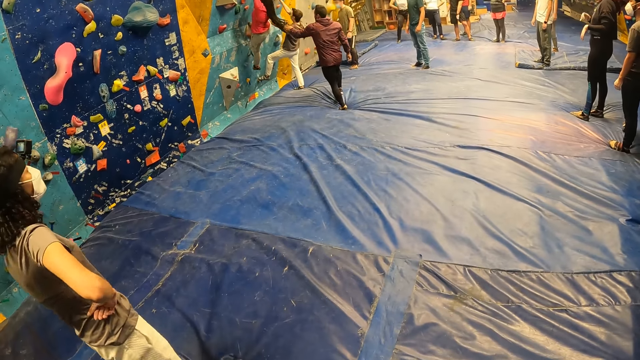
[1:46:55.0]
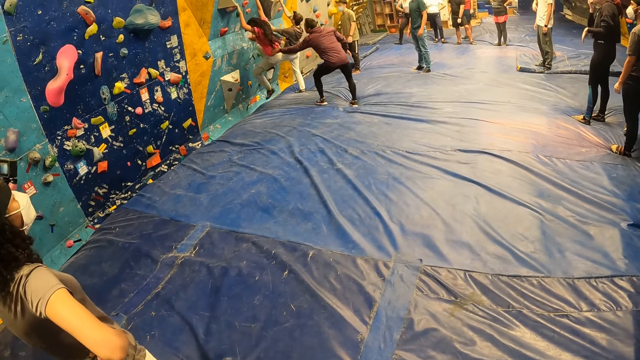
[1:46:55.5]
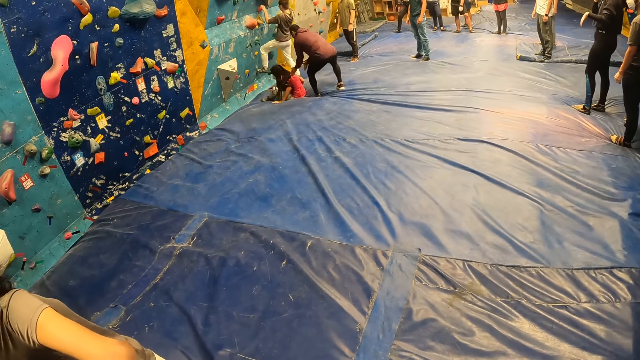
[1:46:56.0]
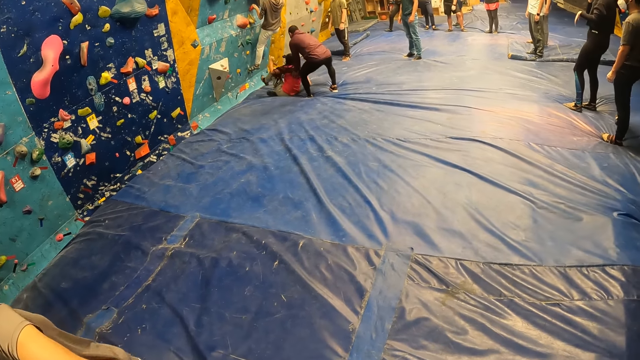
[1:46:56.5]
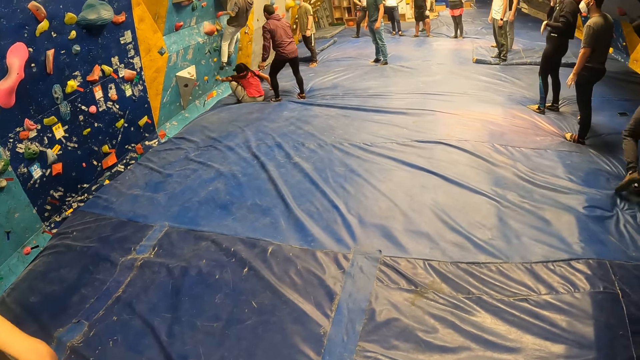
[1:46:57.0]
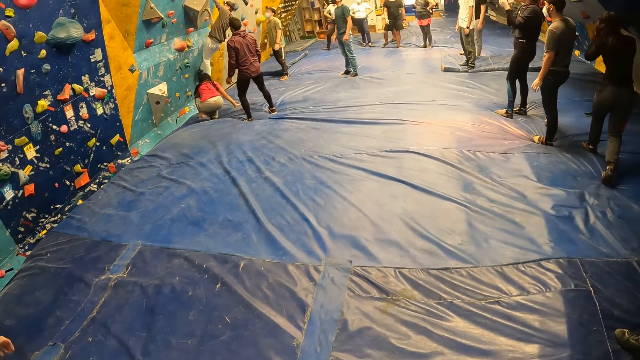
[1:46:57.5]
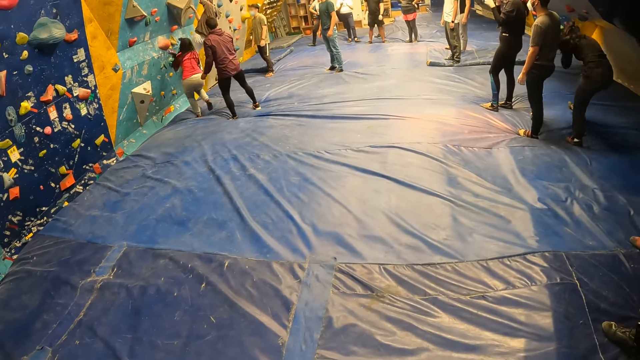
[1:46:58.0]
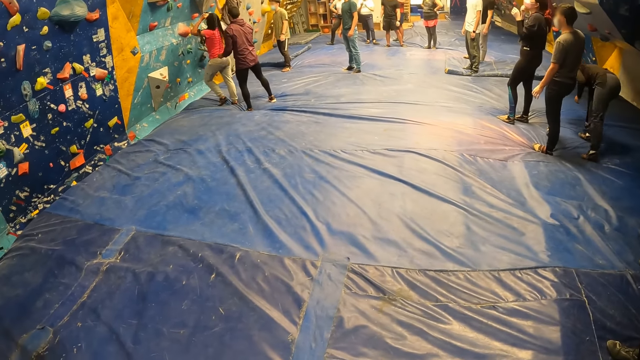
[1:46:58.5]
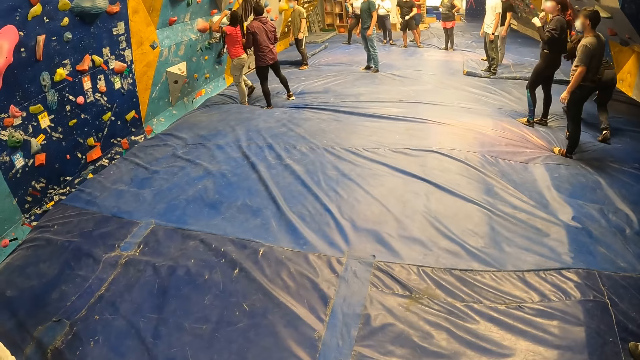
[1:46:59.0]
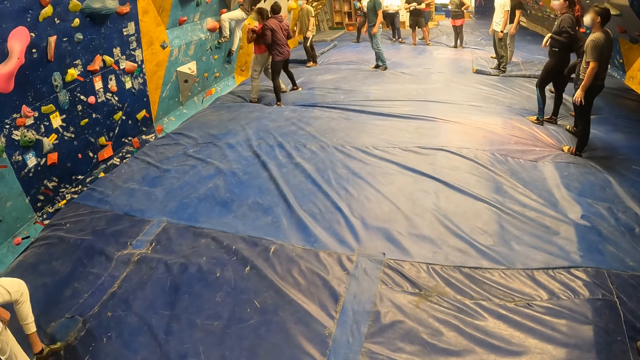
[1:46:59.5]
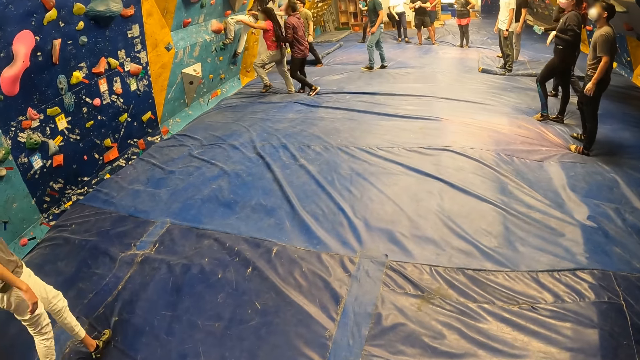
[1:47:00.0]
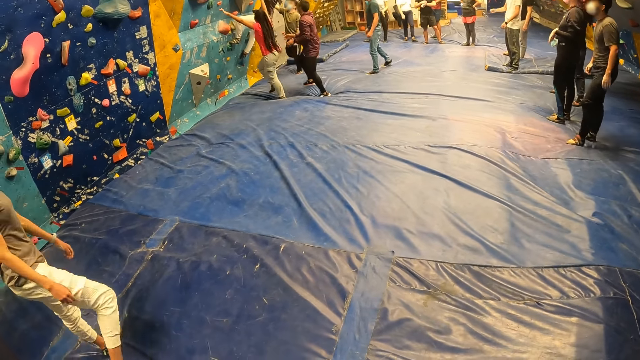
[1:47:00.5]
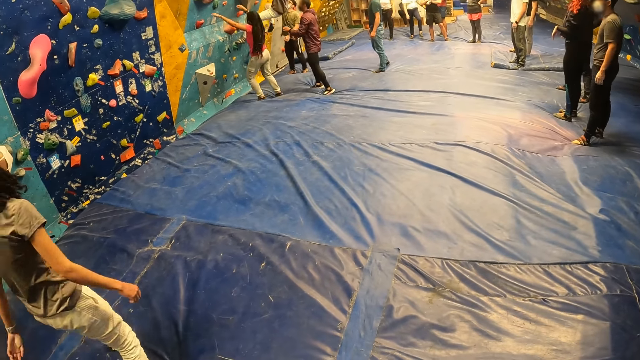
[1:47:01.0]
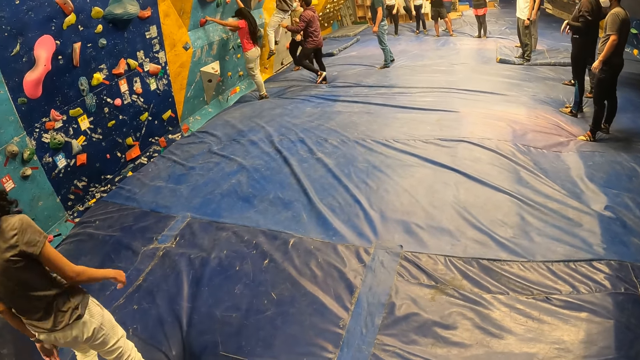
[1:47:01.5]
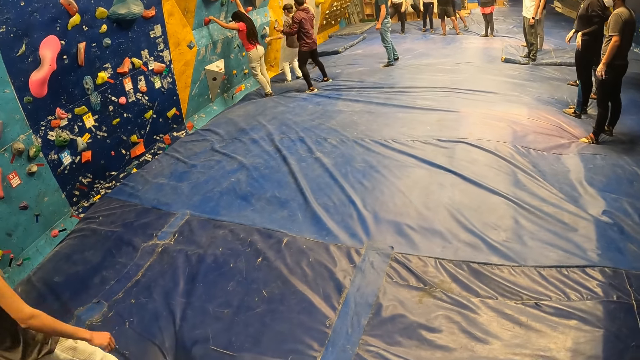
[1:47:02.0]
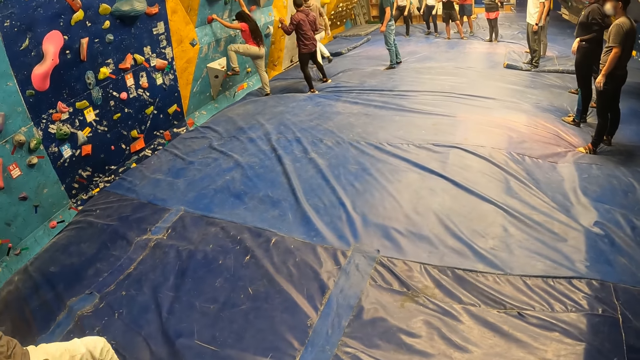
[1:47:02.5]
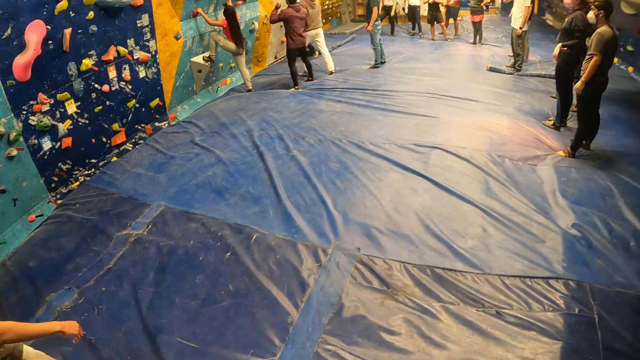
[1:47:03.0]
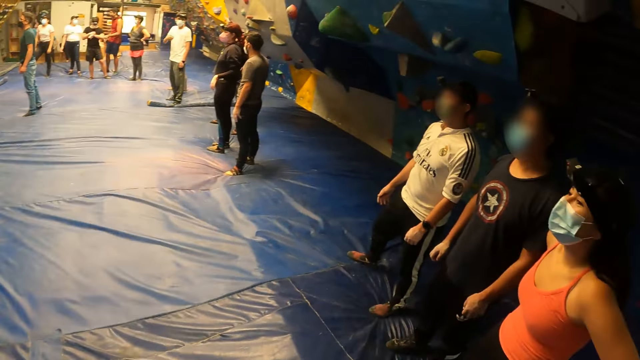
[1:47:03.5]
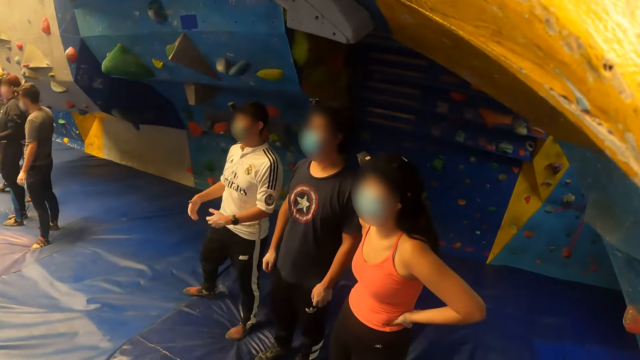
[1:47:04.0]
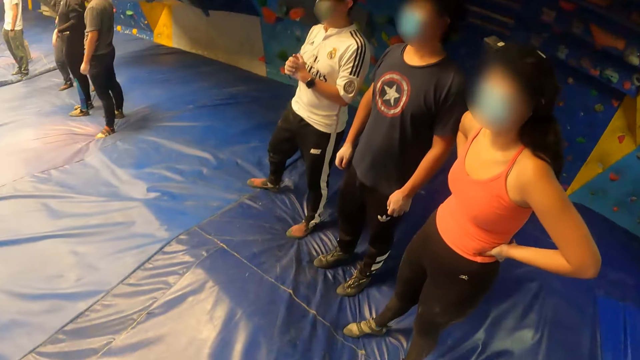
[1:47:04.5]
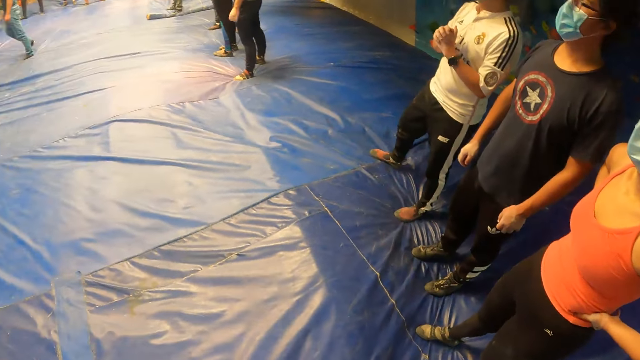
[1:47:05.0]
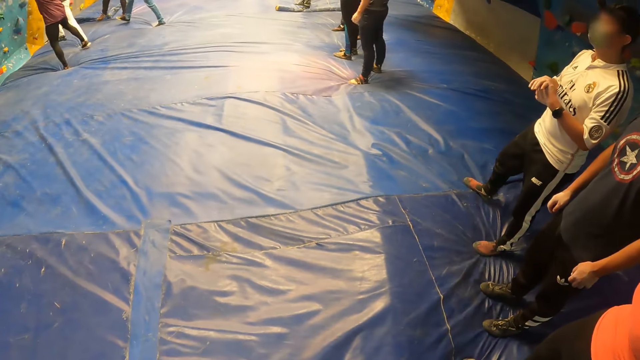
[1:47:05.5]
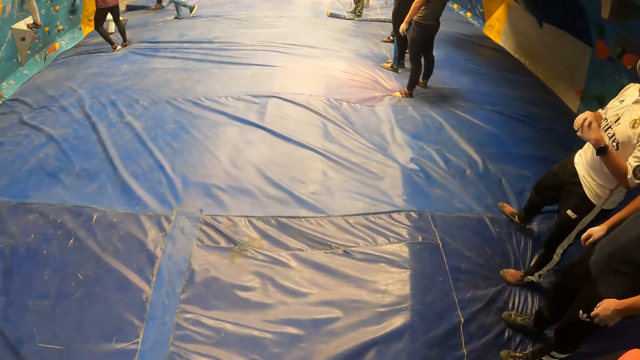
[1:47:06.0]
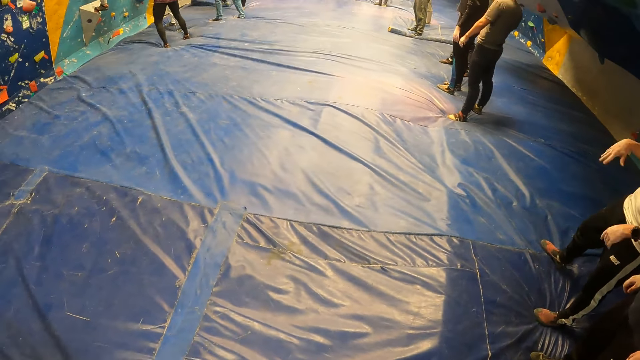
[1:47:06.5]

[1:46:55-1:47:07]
The woman jumps down from the climbing-wall. The man touches the woman with his left hand. The woman climbs the climbing-wall. The camera wearer looks around. Another man clenches his hands together.

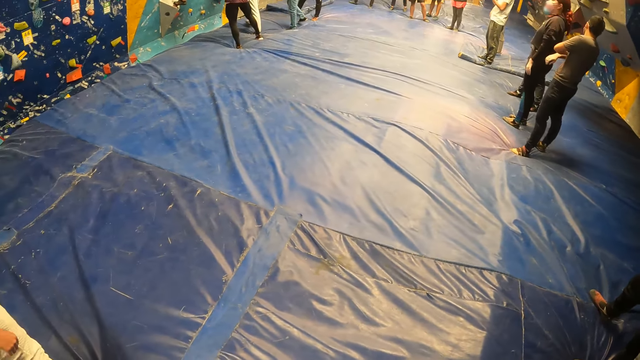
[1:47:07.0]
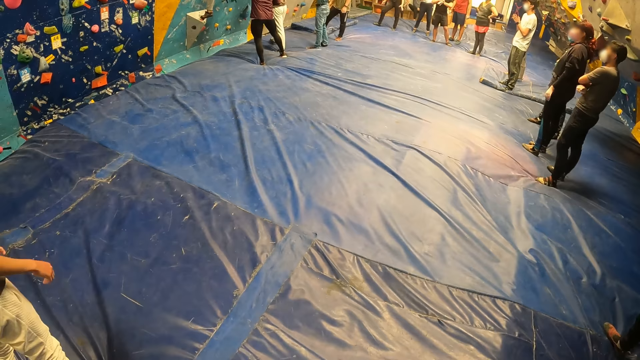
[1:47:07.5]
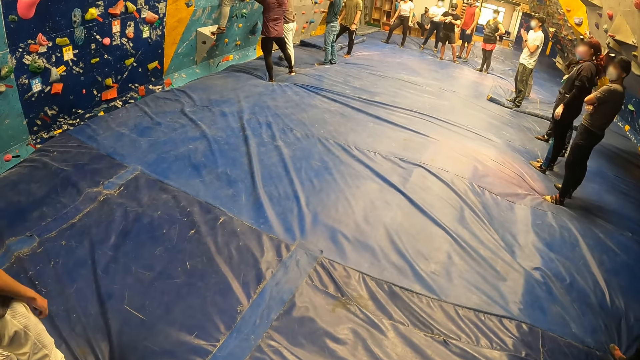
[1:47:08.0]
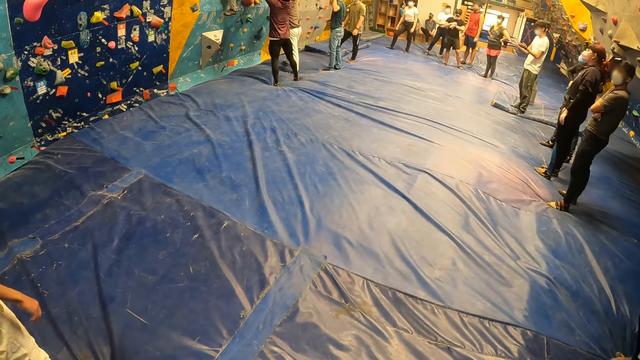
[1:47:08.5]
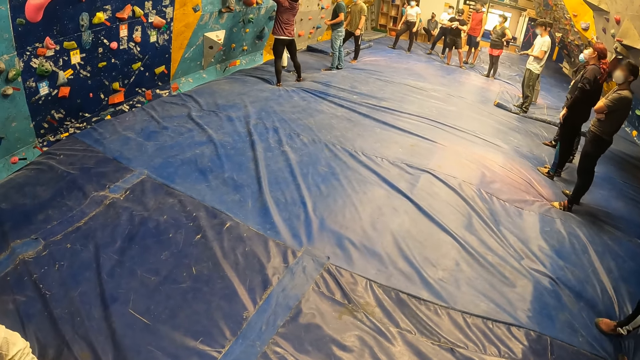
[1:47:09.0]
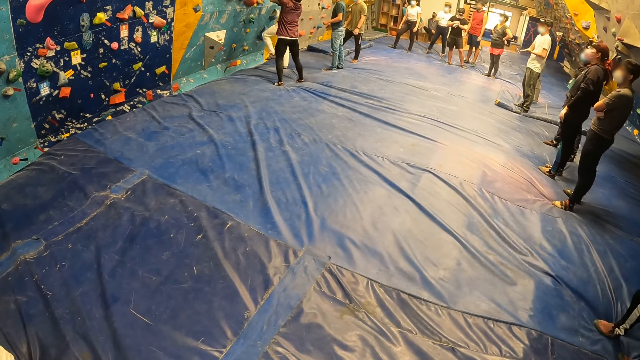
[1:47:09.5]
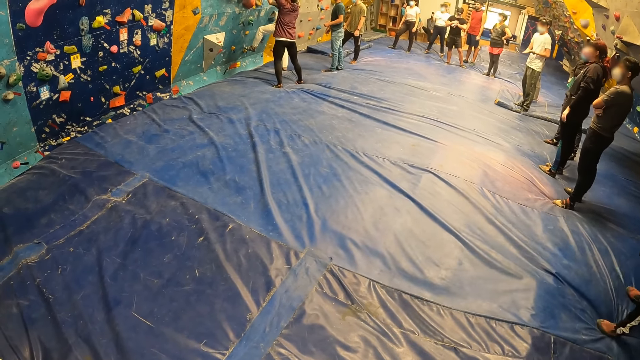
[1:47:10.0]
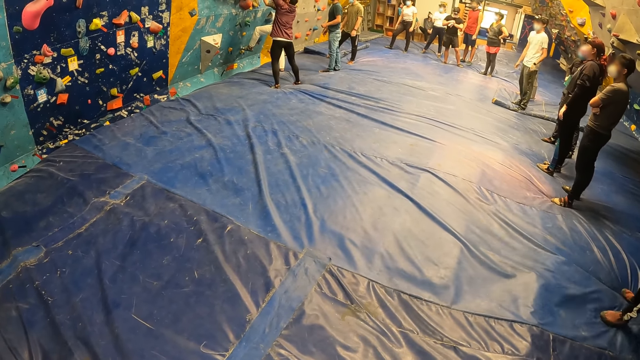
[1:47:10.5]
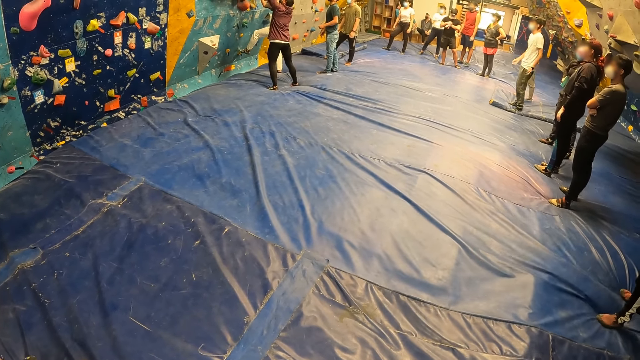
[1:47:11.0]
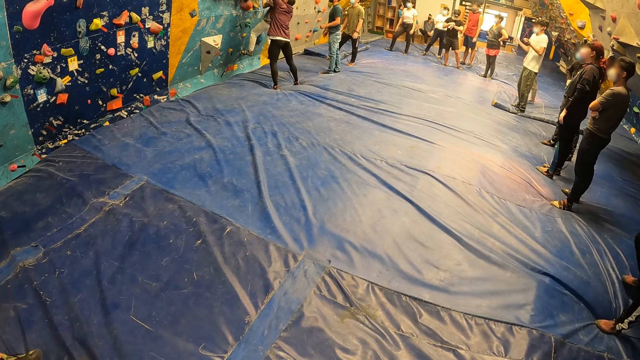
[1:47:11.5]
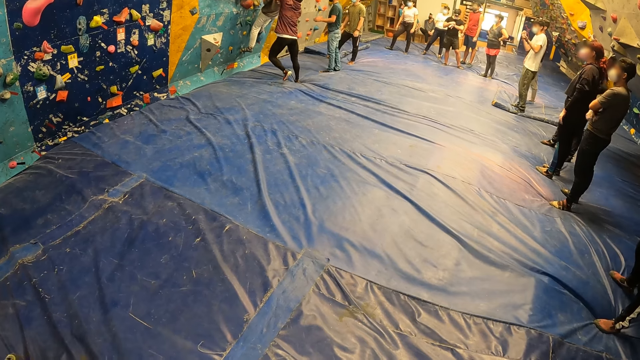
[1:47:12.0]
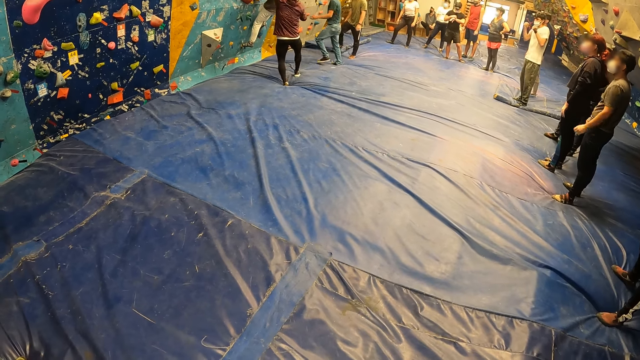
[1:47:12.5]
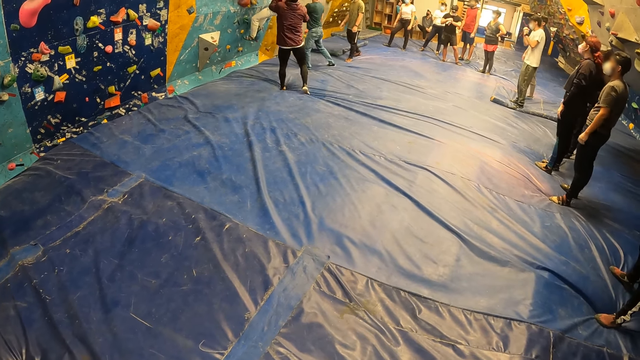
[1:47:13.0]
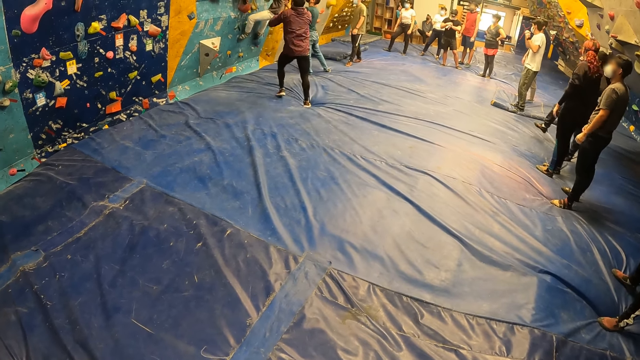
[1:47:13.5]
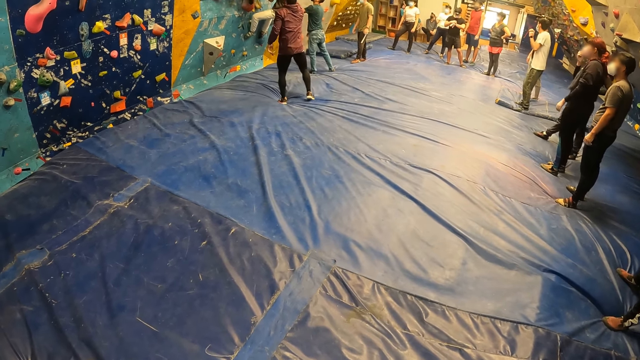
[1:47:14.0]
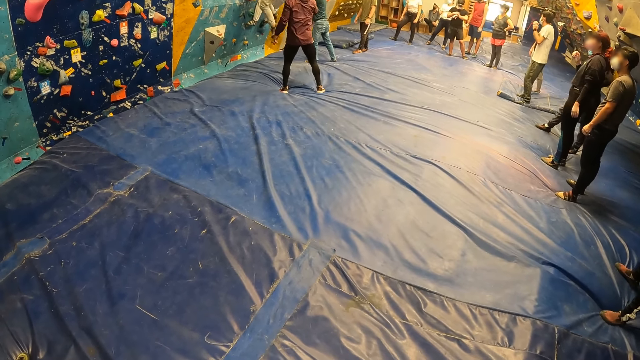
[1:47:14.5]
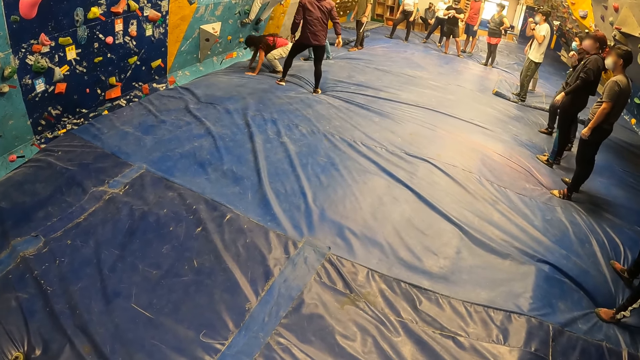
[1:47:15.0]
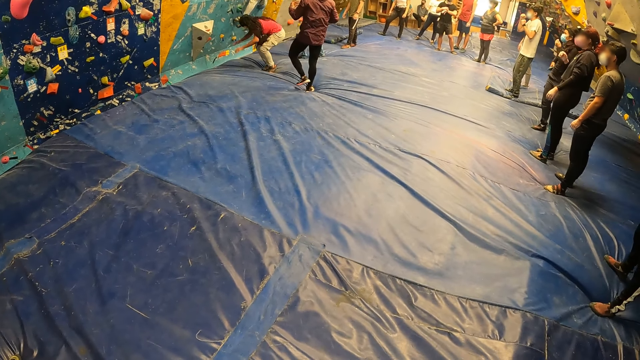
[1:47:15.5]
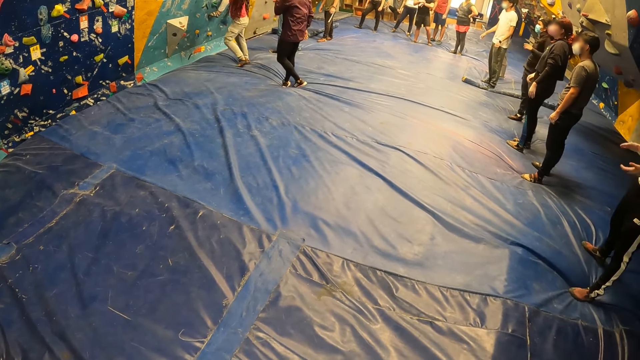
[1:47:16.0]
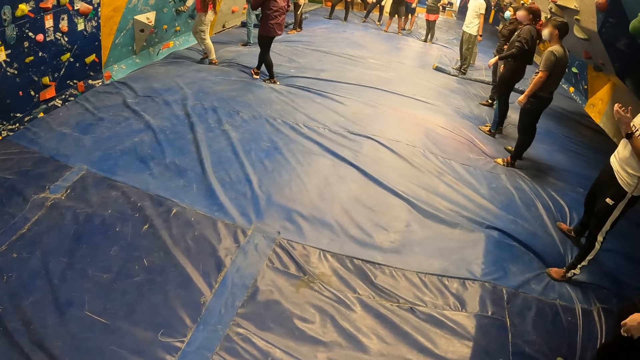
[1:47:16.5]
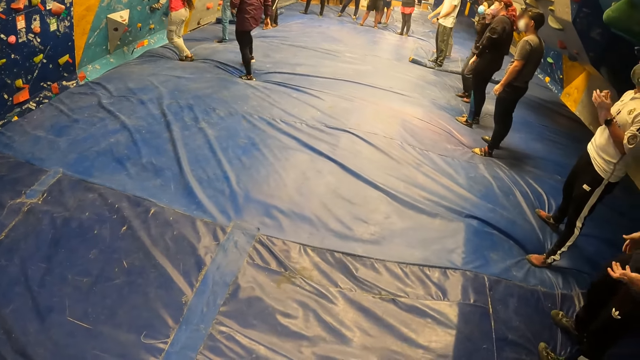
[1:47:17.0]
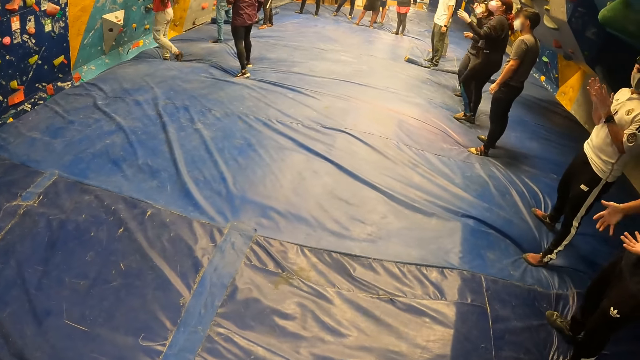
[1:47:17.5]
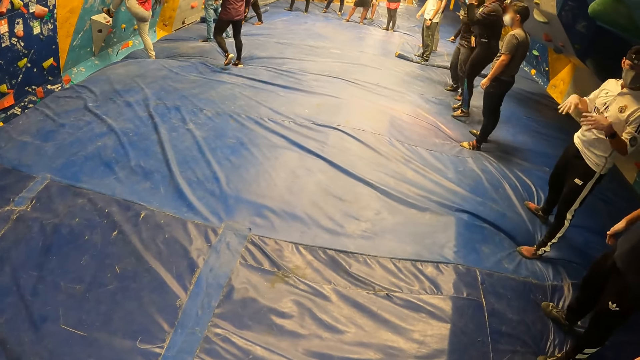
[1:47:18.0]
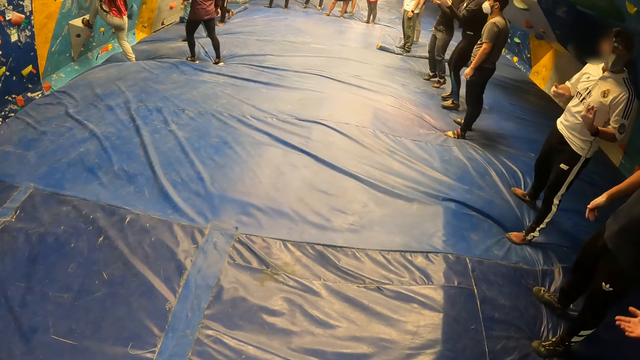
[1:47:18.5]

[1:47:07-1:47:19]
A man rubs his hands together. The woman jumps down from the climbing-wall. Another man claps his hands and wiggles his hands.
